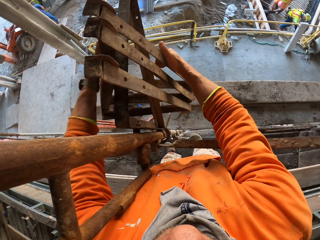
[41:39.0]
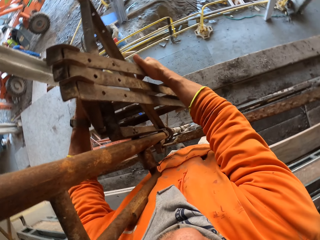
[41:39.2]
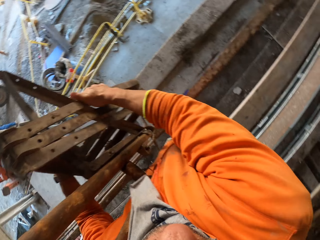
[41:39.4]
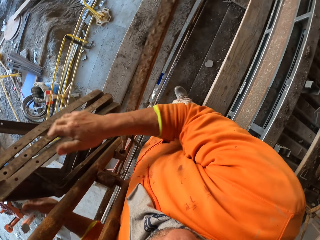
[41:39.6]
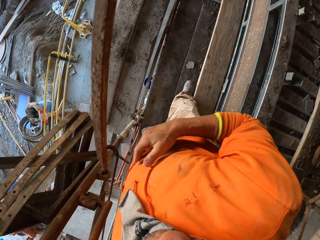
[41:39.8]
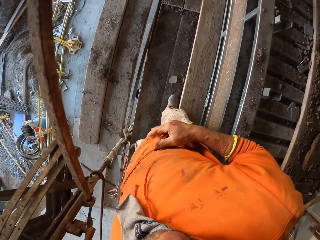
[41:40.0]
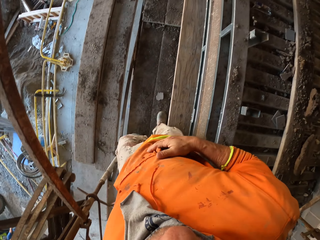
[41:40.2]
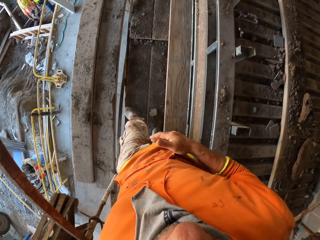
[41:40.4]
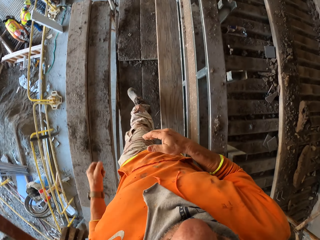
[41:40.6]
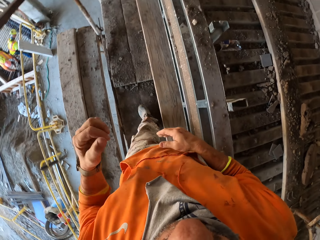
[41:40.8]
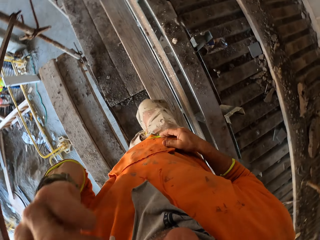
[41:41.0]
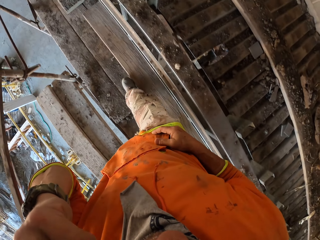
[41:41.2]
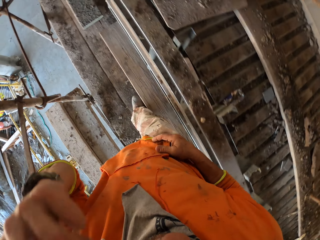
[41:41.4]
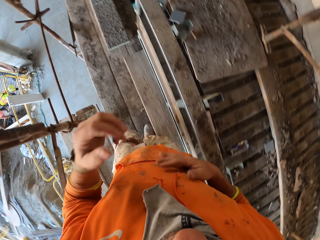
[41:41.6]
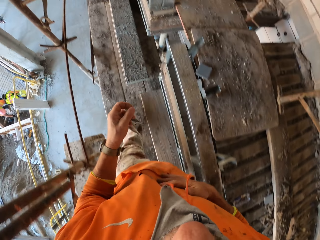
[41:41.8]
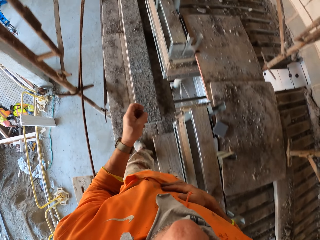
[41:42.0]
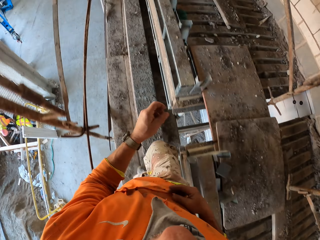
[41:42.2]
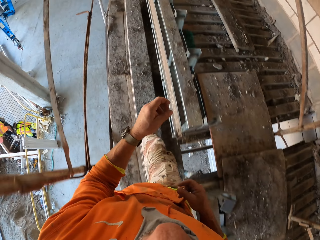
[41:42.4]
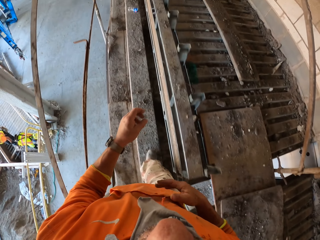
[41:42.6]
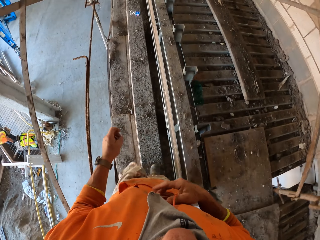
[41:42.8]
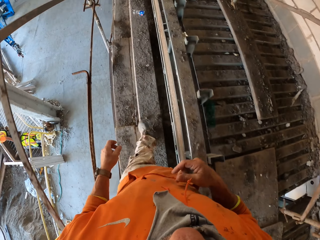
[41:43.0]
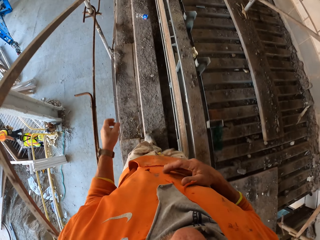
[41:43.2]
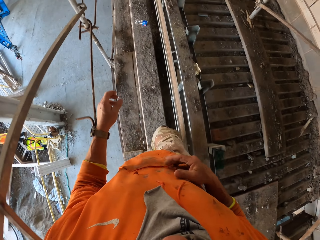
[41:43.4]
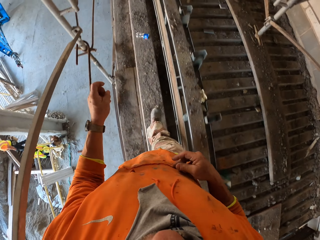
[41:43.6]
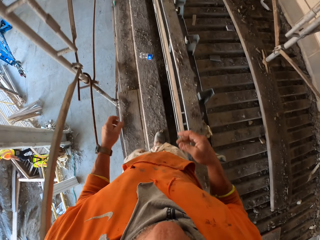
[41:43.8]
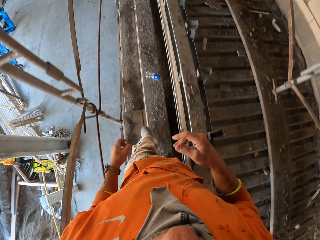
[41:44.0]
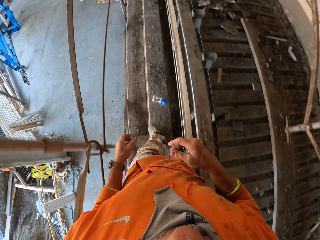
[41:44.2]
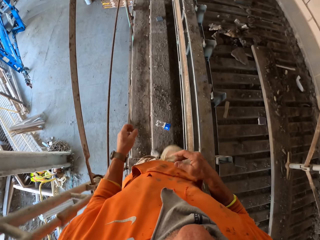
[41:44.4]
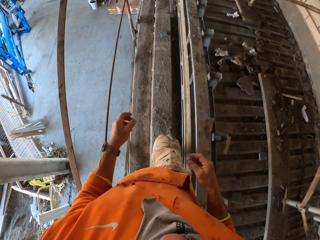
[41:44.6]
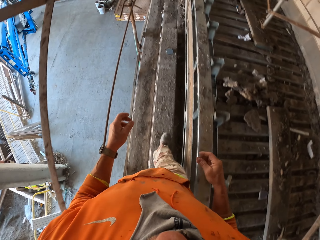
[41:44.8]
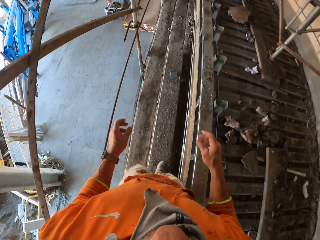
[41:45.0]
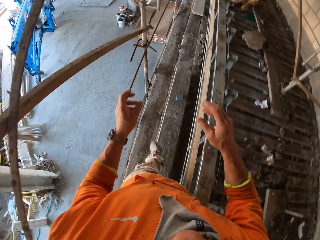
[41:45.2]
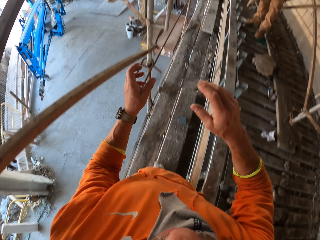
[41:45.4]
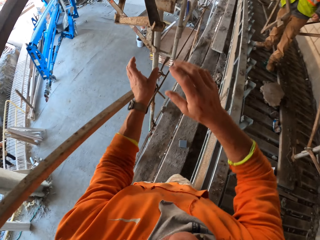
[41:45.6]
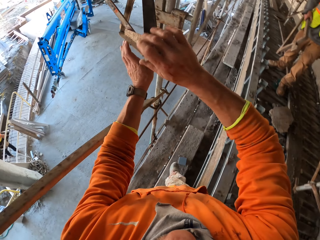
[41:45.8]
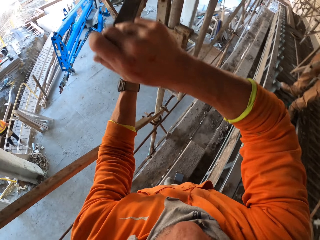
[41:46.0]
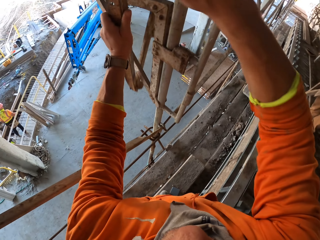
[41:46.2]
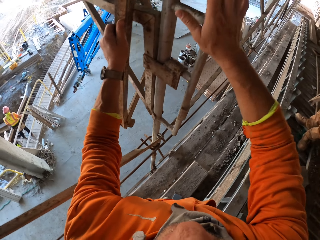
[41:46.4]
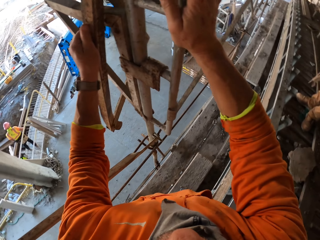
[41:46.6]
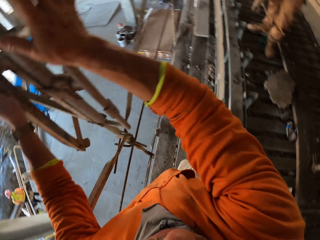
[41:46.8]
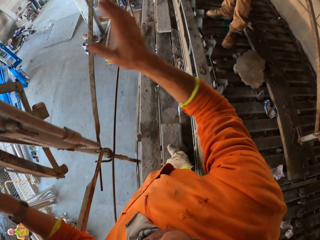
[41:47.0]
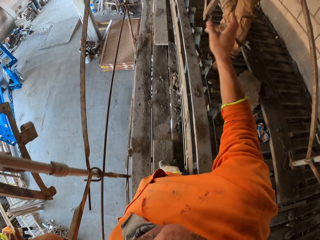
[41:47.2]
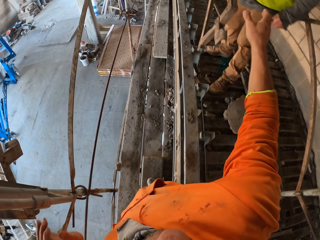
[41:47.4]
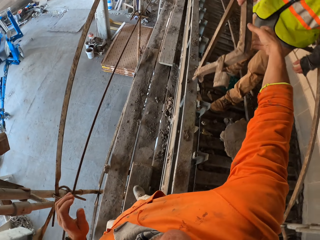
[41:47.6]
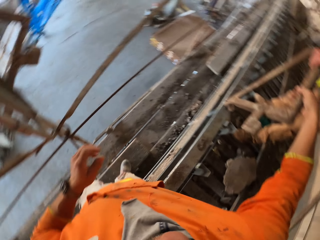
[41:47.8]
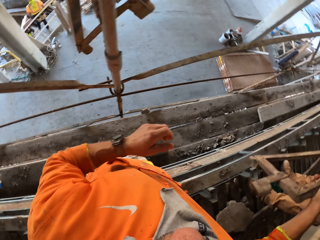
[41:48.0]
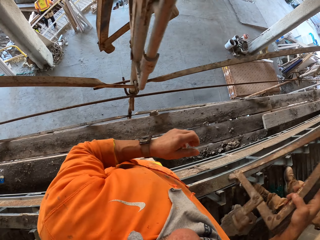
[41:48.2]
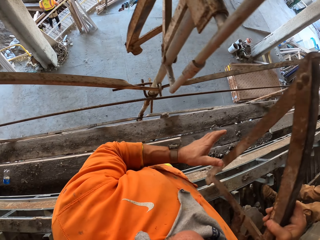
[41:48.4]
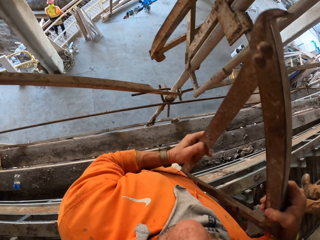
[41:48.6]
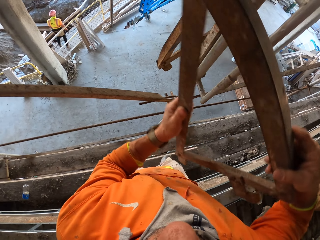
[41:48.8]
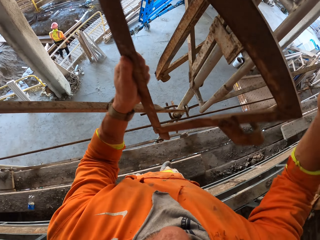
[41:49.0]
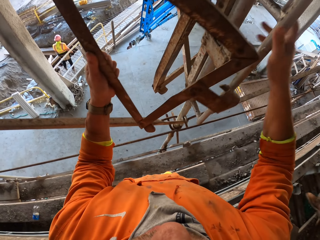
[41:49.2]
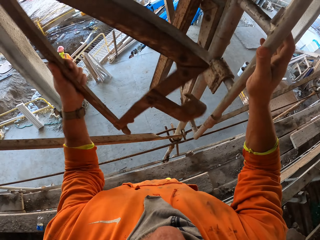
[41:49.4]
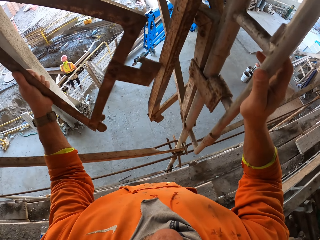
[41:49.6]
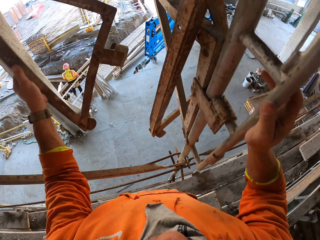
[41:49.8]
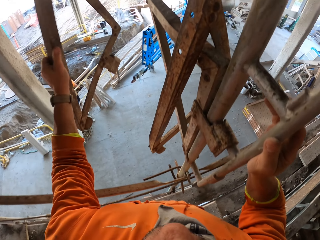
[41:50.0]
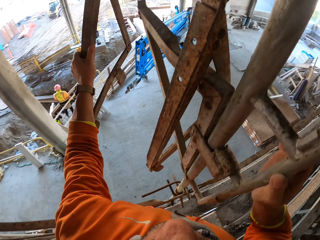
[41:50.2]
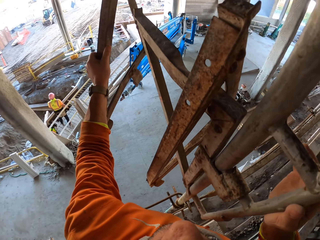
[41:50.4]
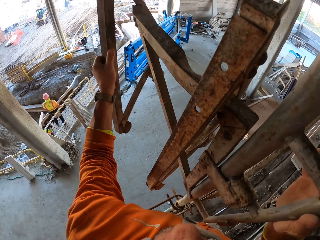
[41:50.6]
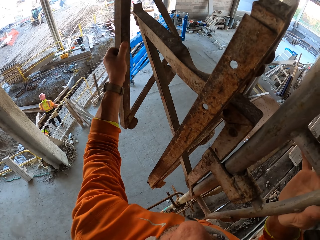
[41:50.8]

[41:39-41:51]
The camera wearer moves the metal. He turns around, walks around. He touches his face. He touches his sweatshirt. A man carries a metal. The camera wearer adjusts the metal on the scaffolding. He takes the metal. He holds the metal. He holds the scaffolding.

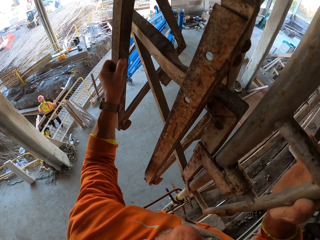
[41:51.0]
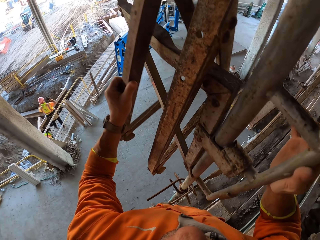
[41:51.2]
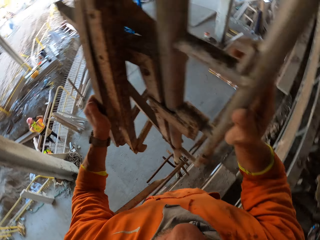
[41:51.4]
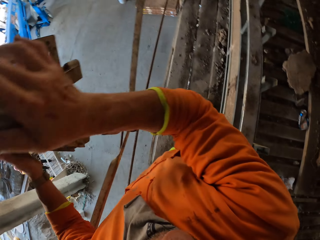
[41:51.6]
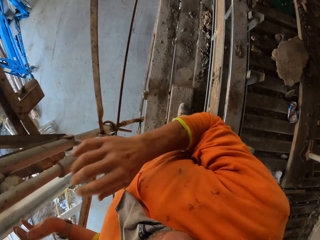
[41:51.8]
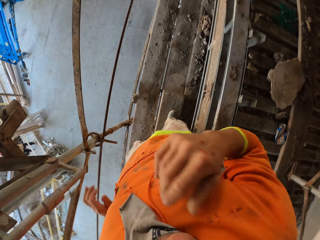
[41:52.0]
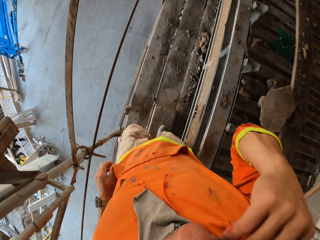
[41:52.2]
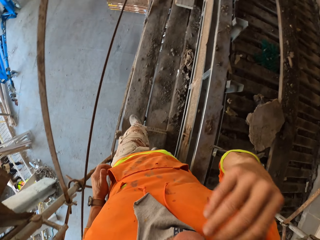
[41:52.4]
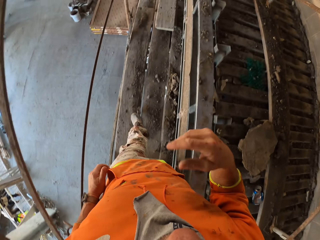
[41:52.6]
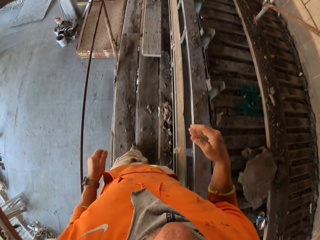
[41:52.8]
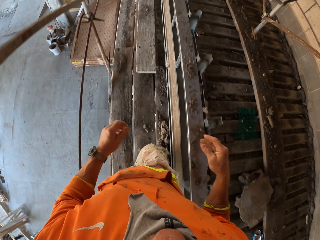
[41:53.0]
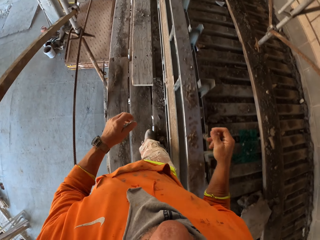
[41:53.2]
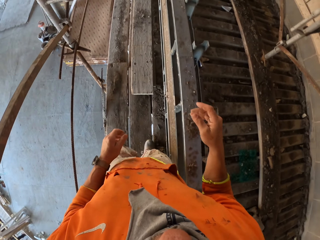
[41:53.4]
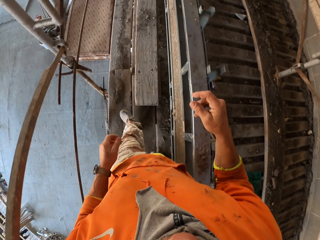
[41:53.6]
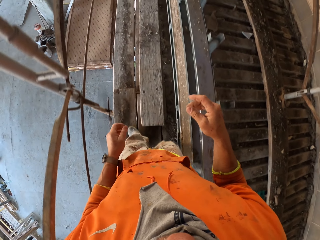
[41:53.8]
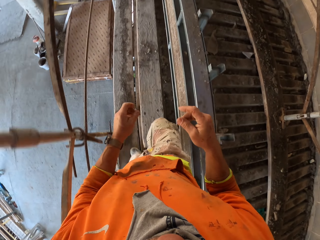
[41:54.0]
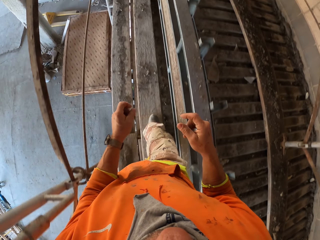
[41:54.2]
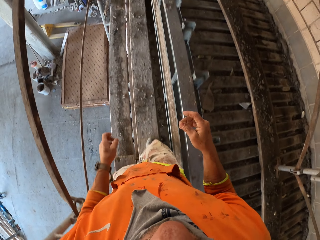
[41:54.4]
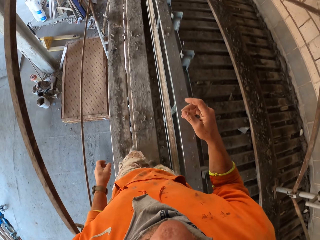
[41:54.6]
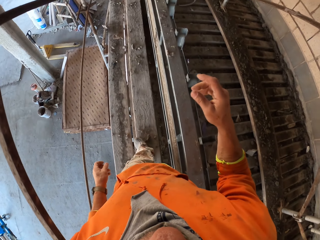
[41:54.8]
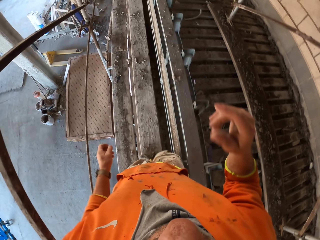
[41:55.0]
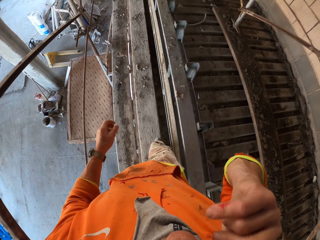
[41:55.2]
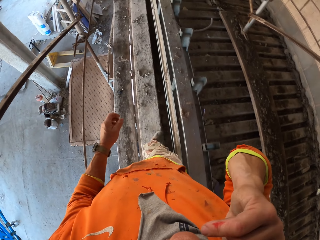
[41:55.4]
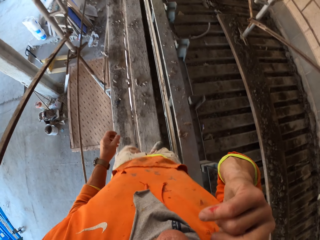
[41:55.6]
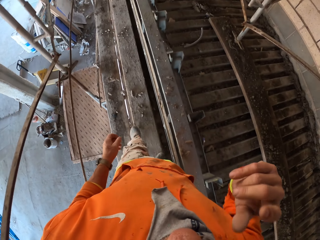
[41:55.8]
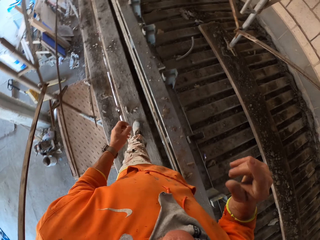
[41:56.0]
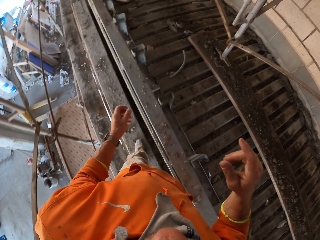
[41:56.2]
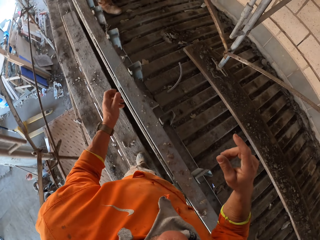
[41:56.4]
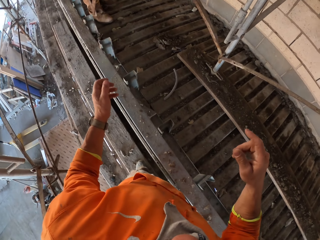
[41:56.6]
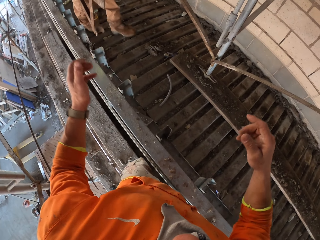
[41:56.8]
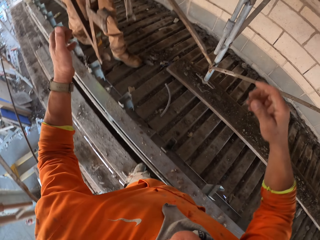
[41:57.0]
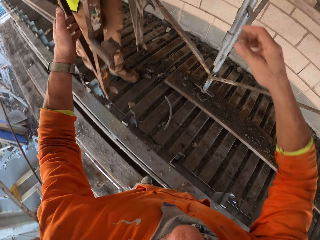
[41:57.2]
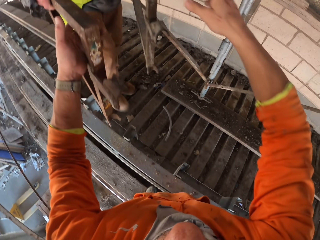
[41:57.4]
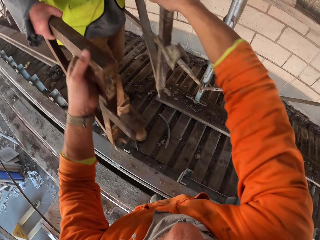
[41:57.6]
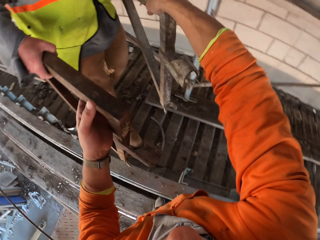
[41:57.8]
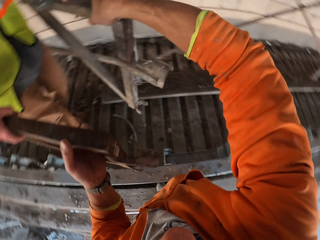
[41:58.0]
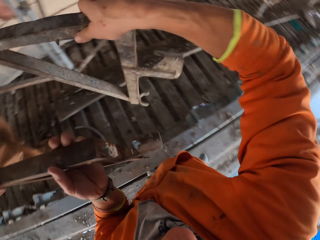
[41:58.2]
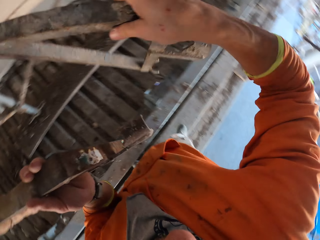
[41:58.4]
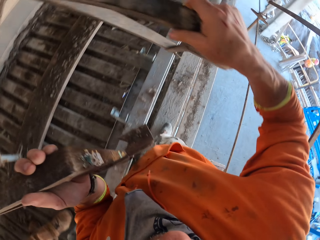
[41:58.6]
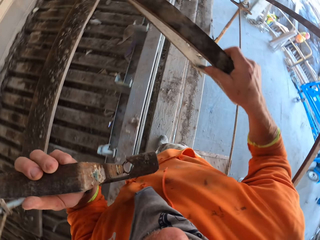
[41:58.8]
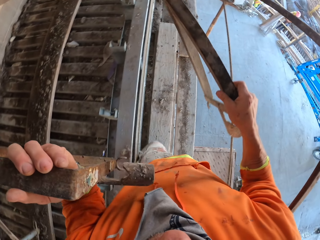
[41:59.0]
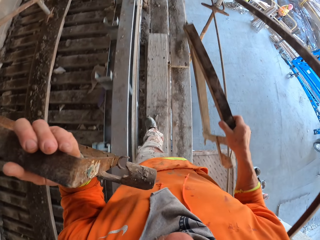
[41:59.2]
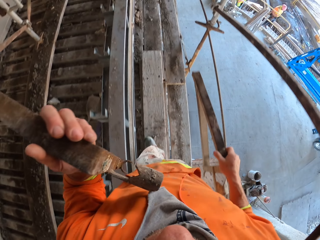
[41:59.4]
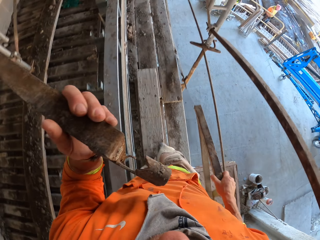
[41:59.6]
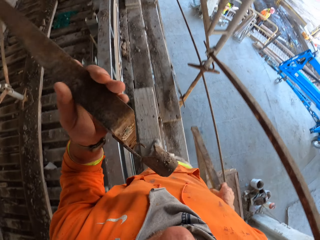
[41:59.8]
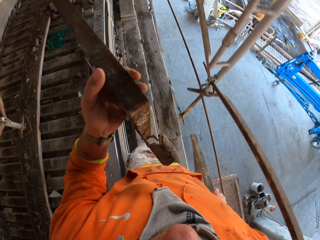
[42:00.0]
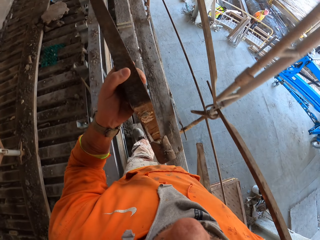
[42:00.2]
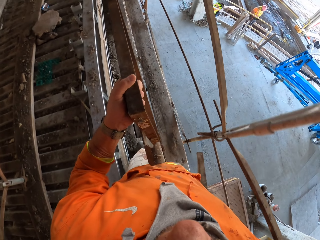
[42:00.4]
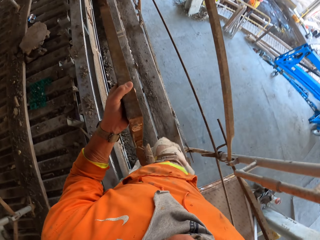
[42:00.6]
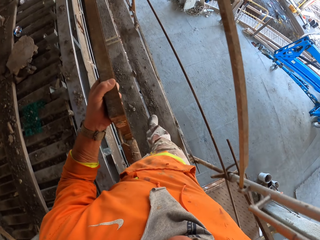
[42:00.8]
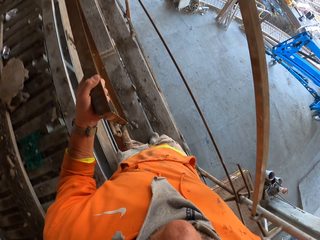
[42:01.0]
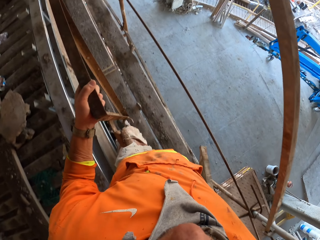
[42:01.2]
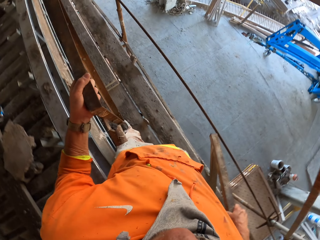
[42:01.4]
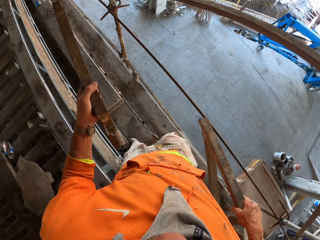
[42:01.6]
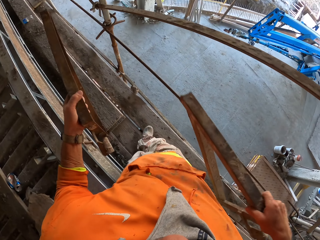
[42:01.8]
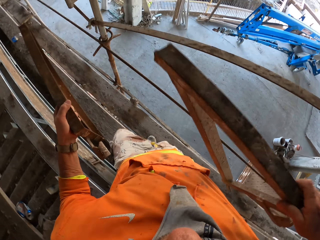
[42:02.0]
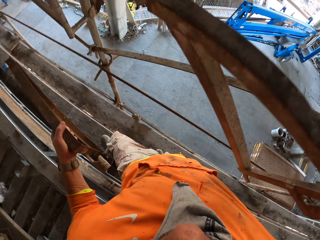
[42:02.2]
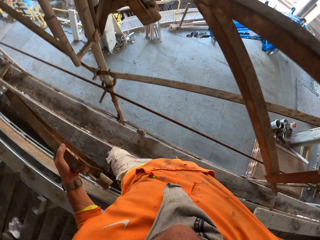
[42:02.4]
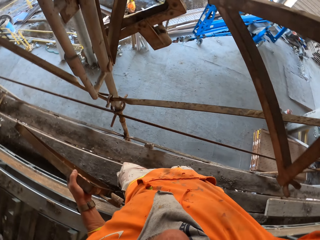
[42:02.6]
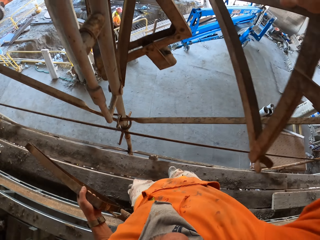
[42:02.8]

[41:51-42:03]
The camera wearer hooks the shelf bracket or metal on another shelf bracket. He turns around. He moves the right hand. He walks around. He touches the face. A man carries a metal. The camera wearer picks up 2 shelf brackets from the man. He walks around. He adjusts the metal in his hand.
